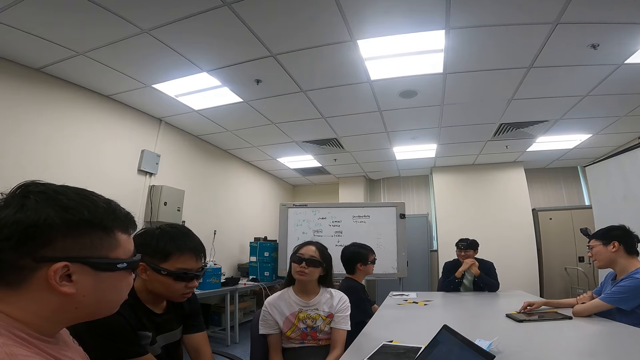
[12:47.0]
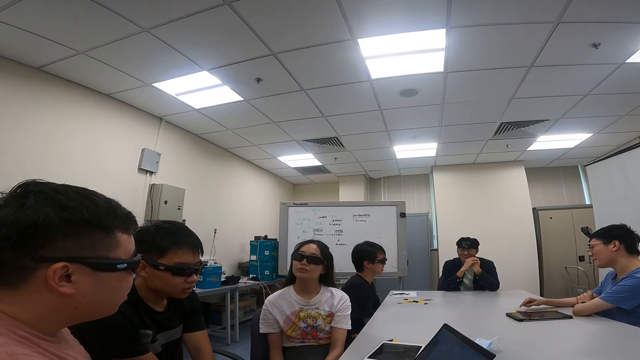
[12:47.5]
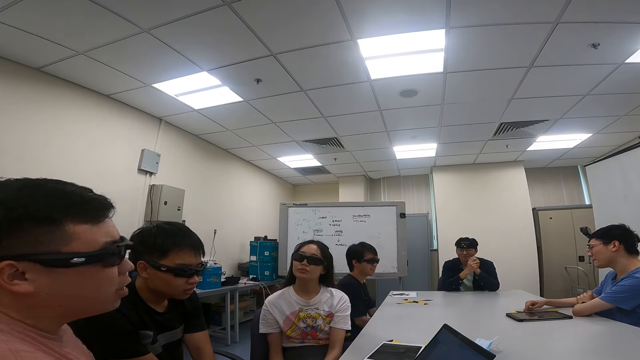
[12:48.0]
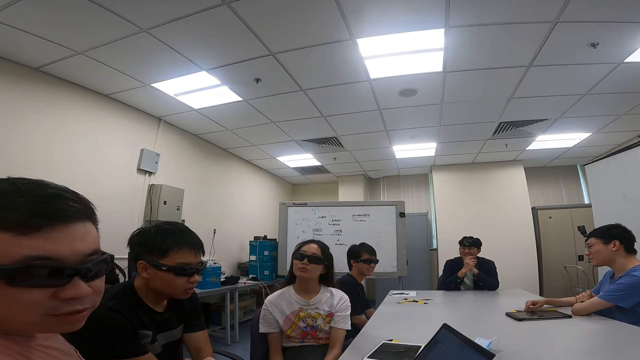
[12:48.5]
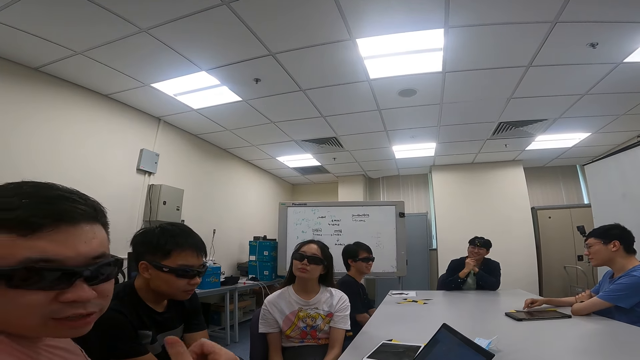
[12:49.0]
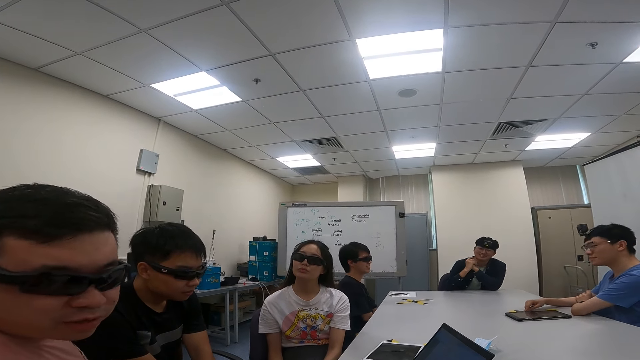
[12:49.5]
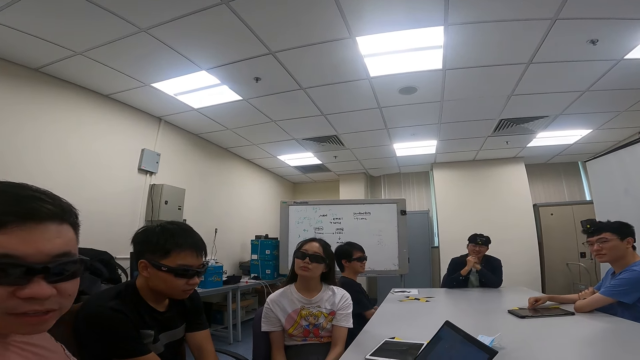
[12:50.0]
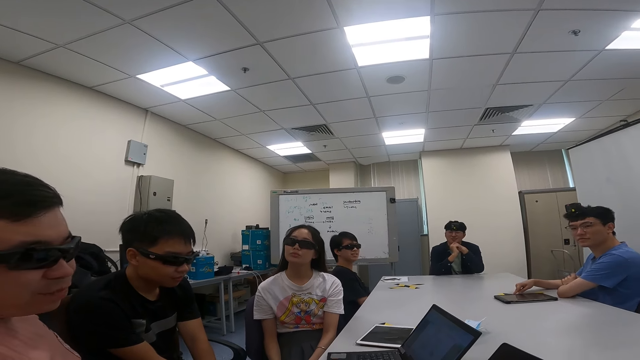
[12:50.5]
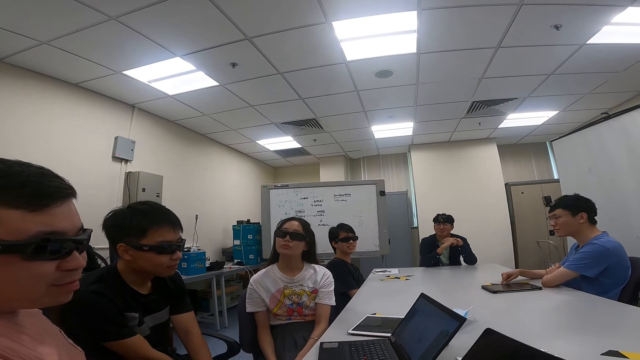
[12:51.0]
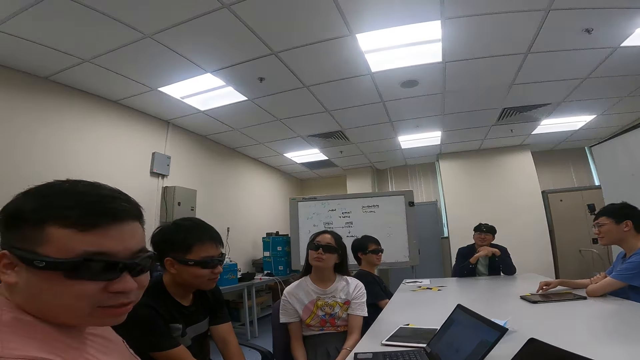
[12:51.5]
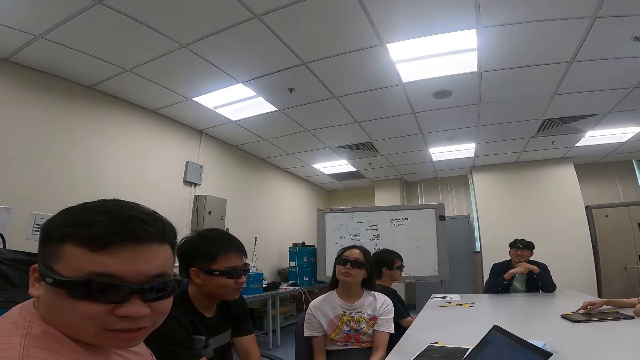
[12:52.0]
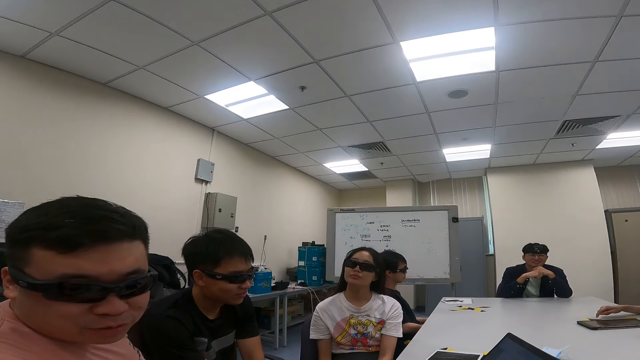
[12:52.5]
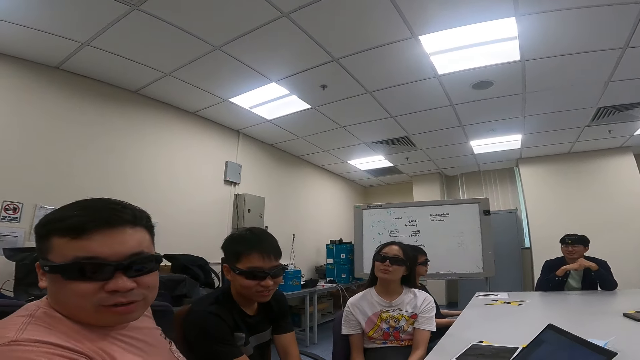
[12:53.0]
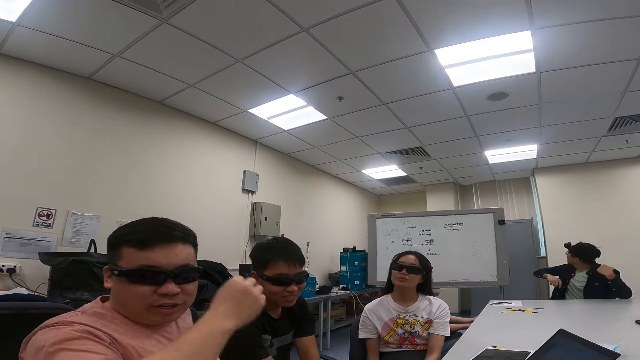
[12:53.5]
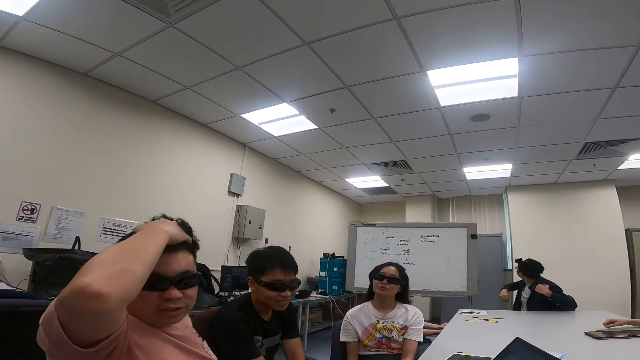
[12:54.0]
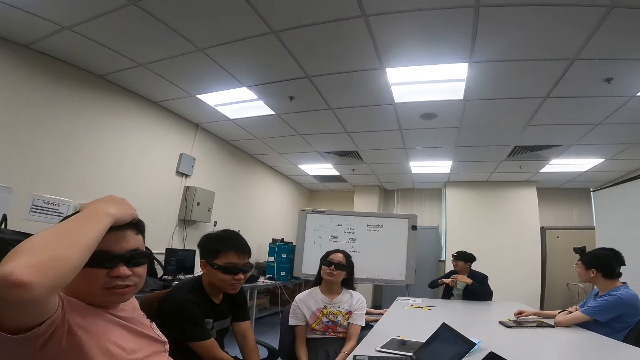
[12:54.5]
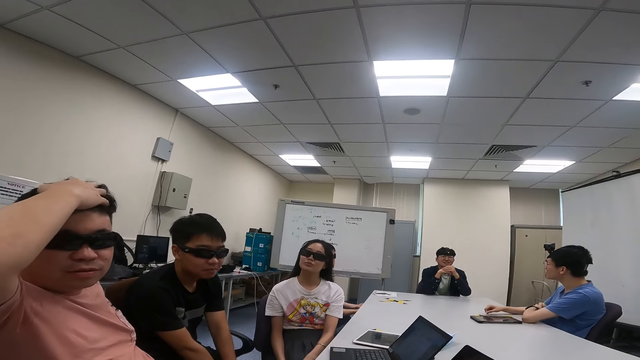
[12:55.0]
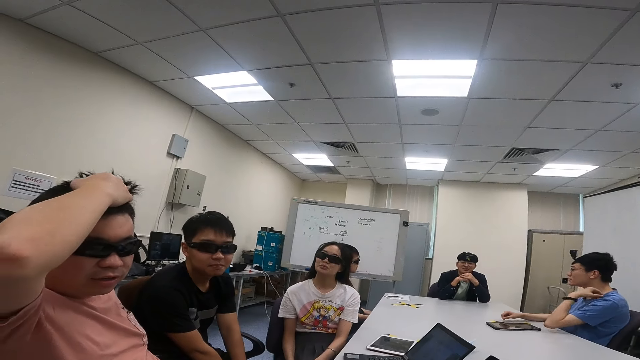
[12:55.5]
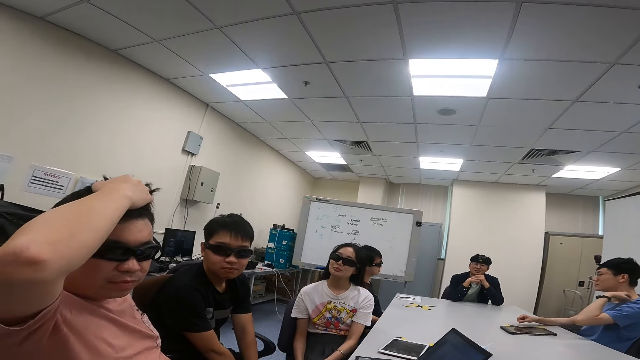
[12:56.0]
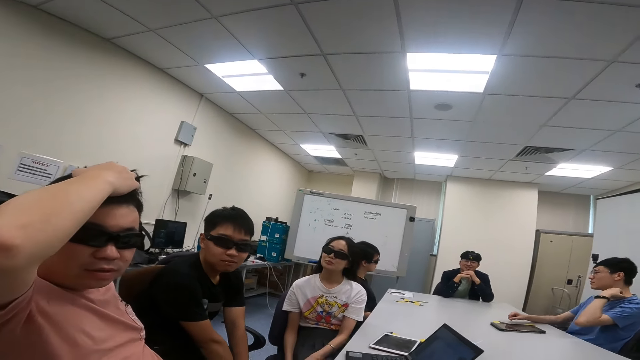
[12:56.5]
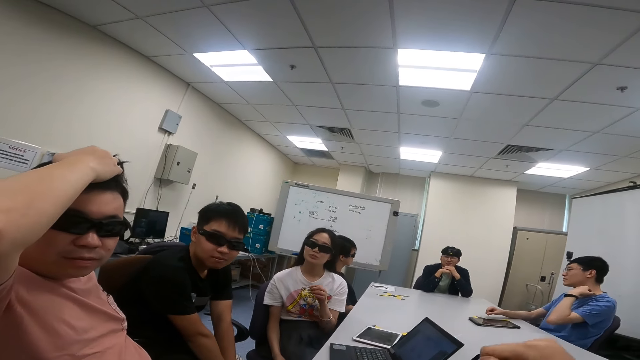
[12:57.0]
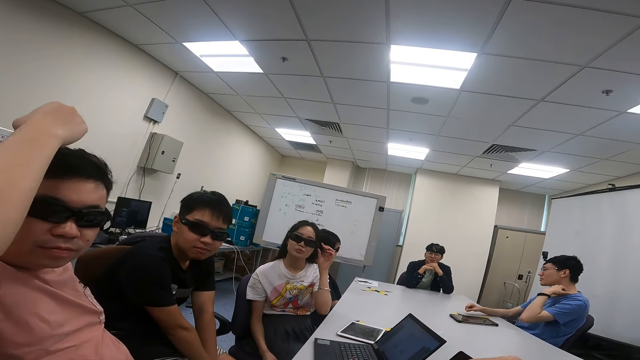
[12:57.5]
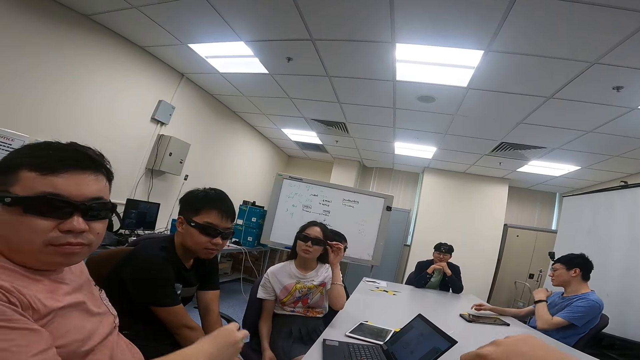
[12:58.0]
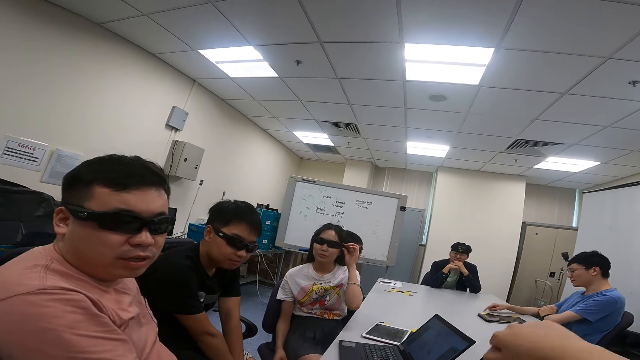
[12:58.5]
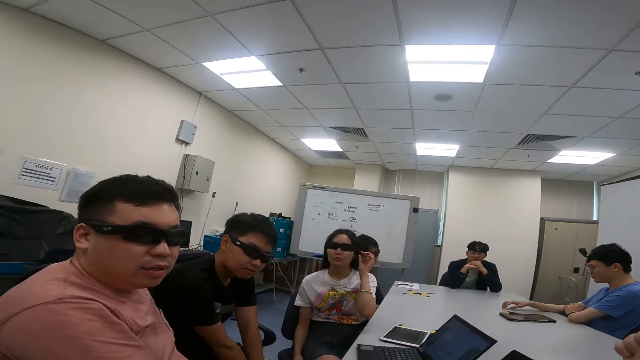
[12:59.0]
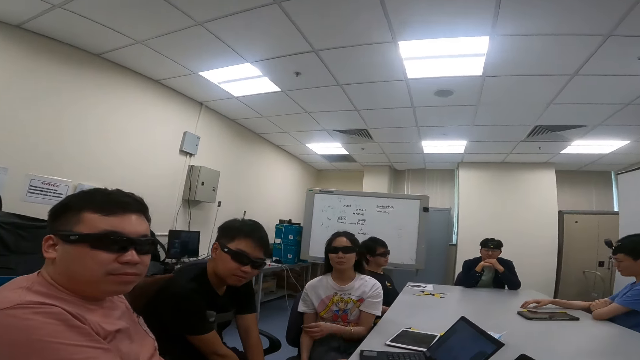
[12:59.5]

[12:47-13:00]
A man talks to the camera wearer. He touches his head. The man scratches his hair. The camera wearer talks to another man, the first man and a woman. The woman adjusts her shades. She touches her goggles.

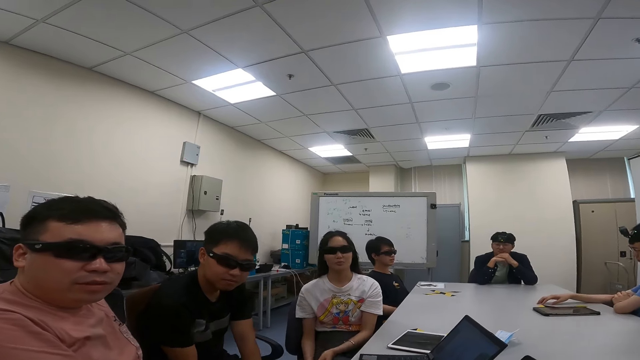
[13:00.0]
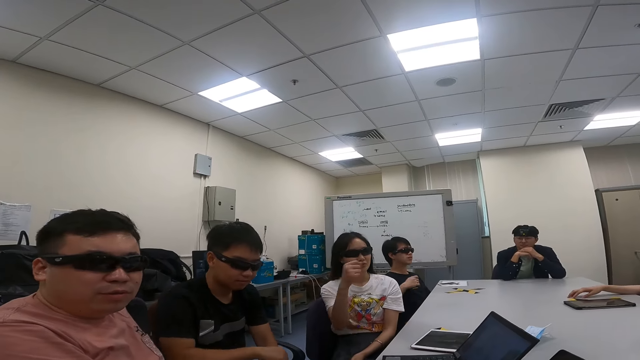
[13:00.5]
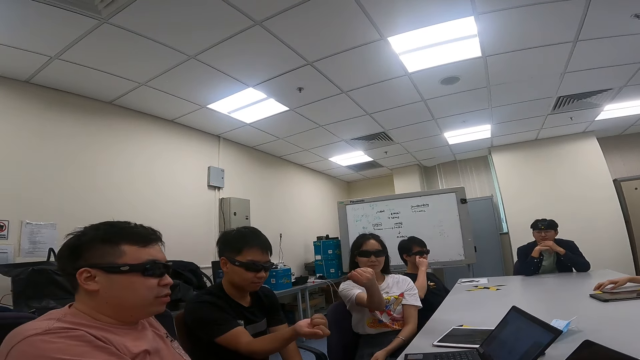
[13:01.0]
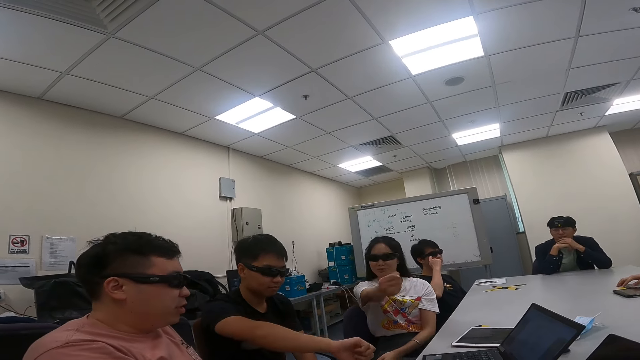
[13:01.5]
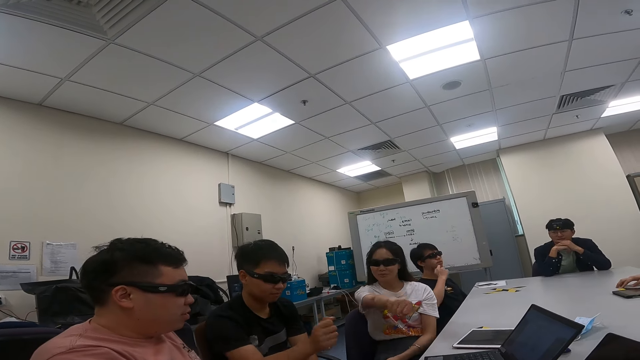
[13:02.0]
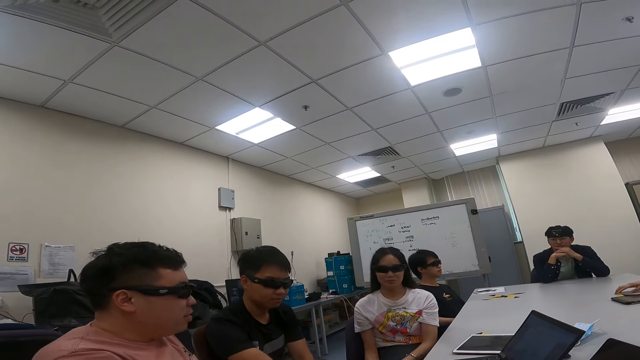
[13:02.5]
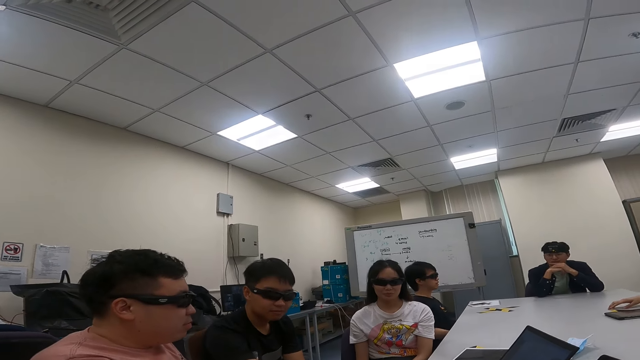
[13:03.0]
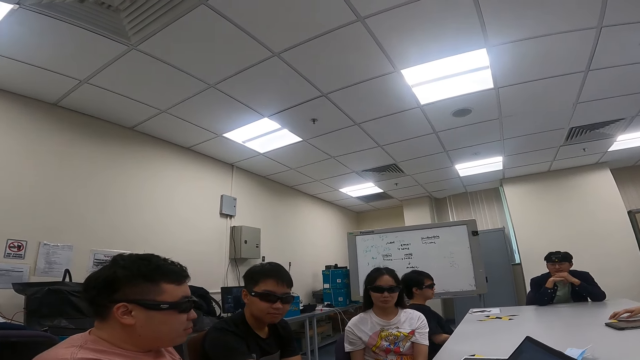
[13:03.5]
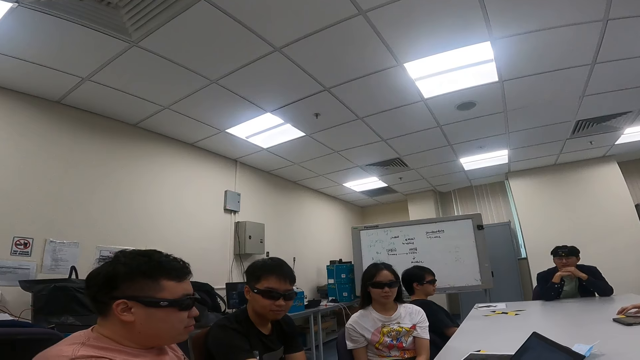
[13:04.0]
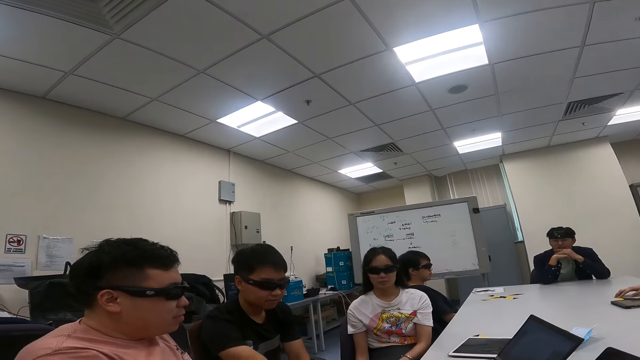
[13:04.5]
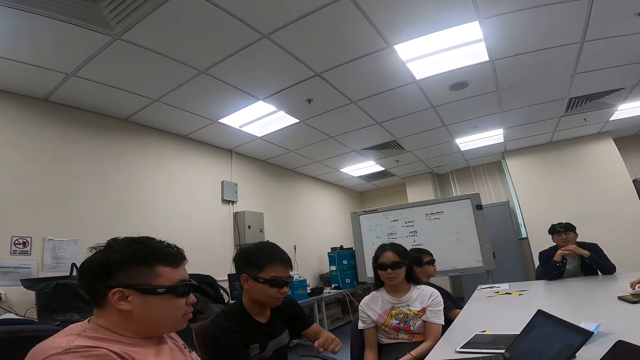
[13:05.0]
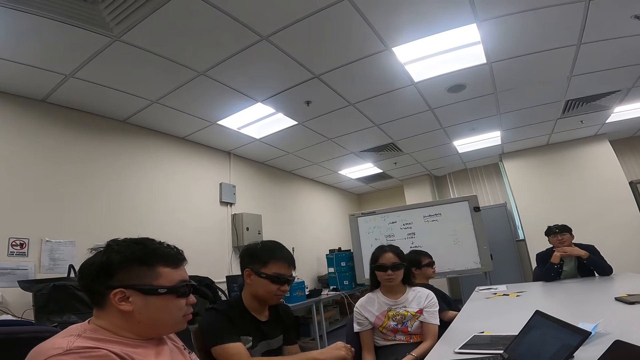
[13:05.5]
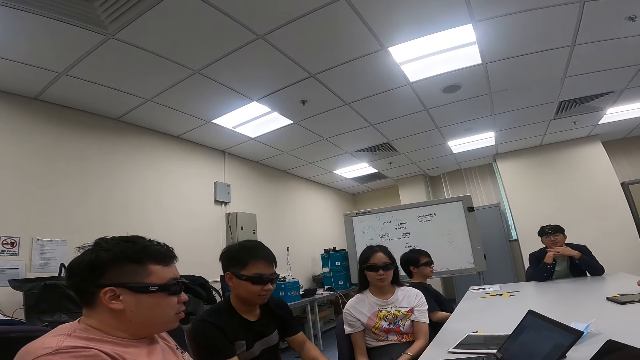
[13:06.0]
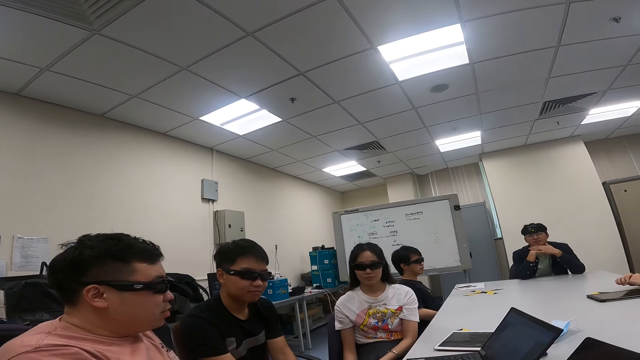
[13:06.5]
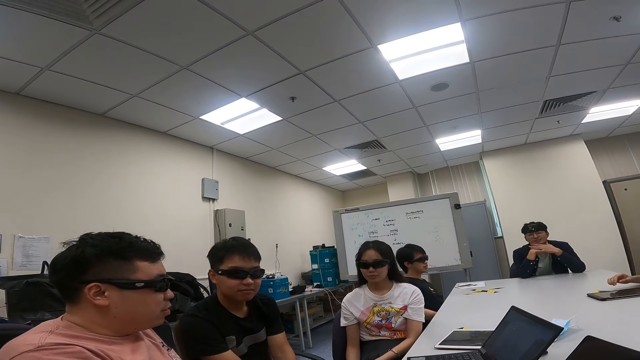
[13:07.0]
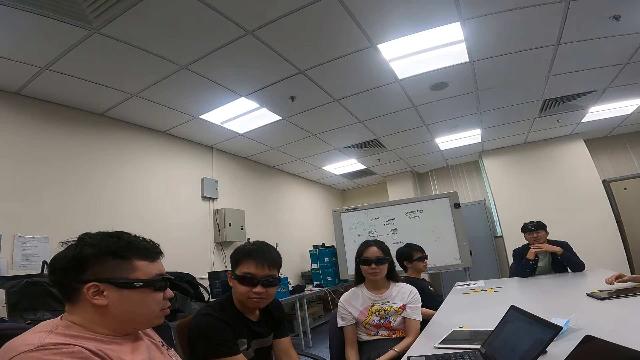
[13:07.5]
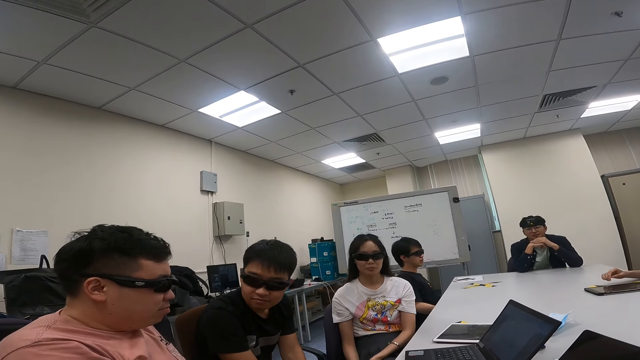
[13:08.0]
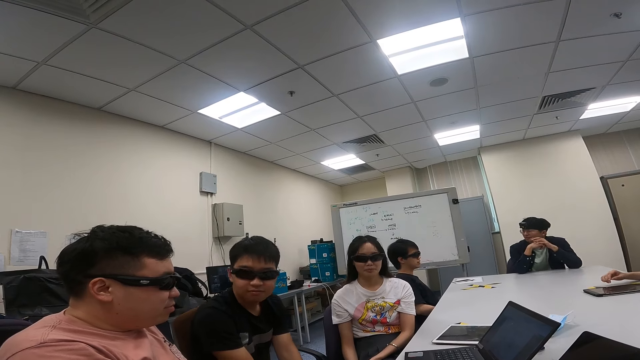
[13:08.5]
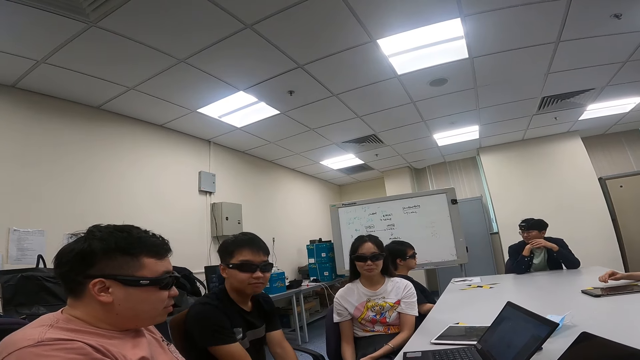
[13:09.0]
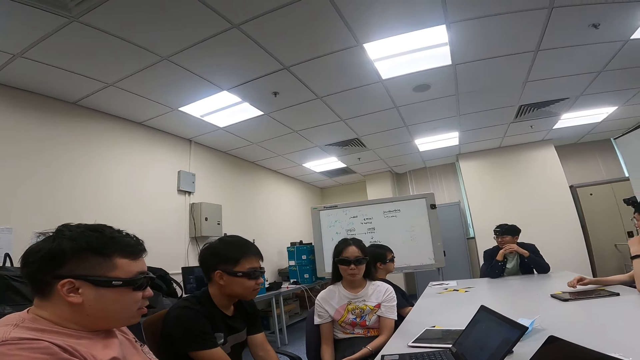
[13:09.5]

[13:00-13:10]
A woman shakes her right hand as they converse. The camera wearer talks to a man, another man and the woman. The first man moves both hands.
